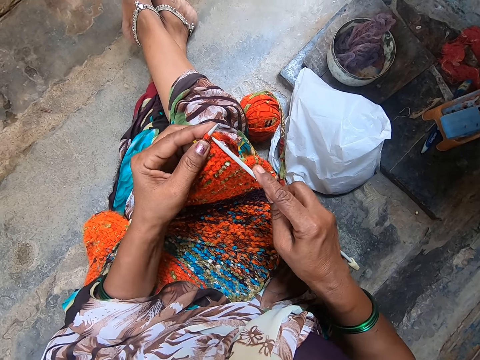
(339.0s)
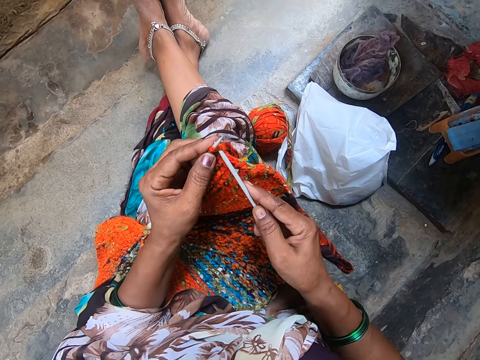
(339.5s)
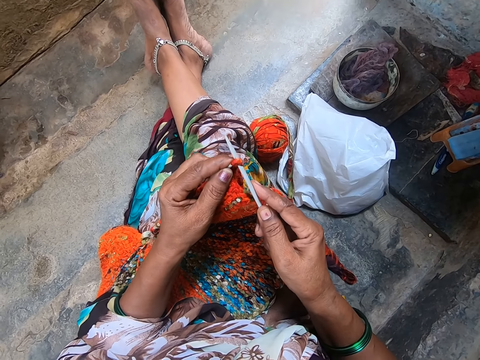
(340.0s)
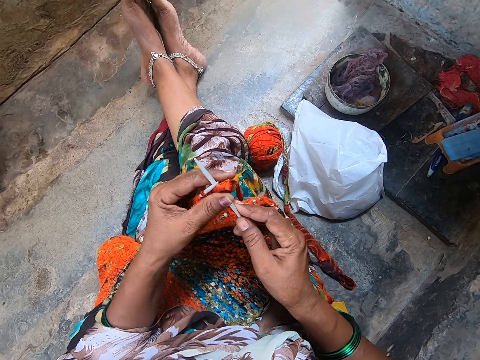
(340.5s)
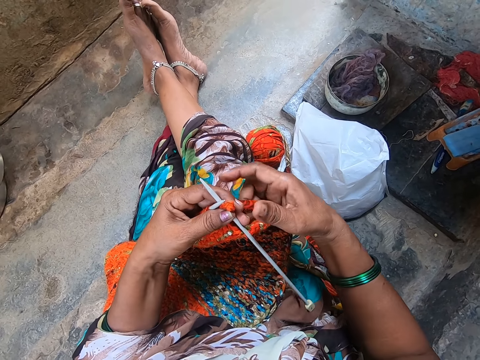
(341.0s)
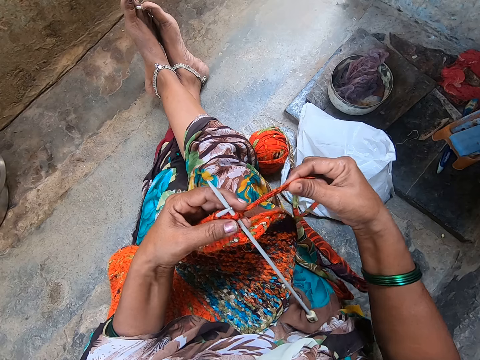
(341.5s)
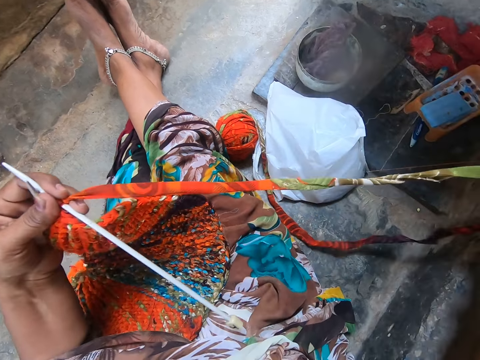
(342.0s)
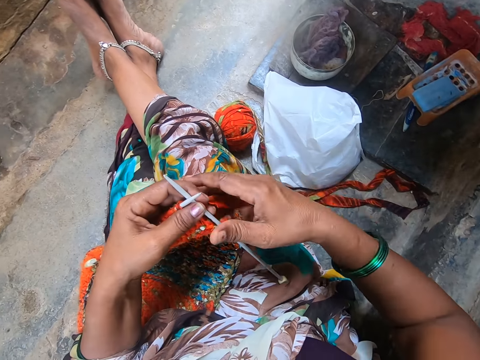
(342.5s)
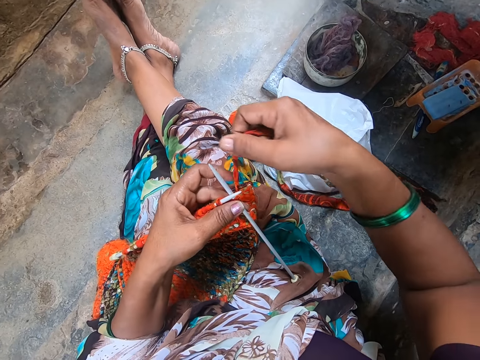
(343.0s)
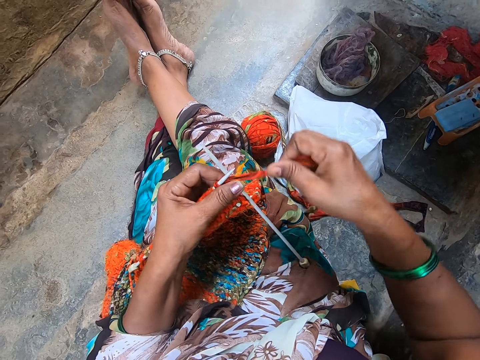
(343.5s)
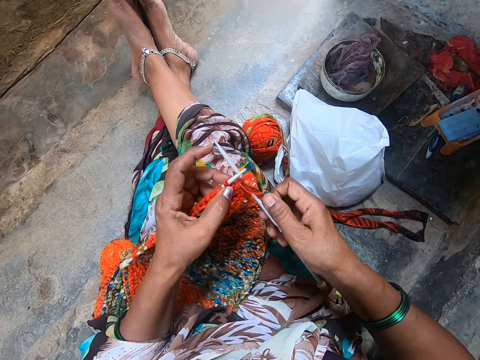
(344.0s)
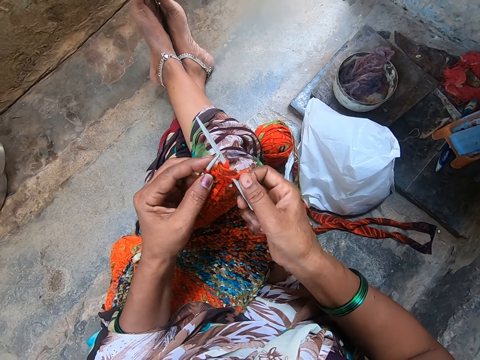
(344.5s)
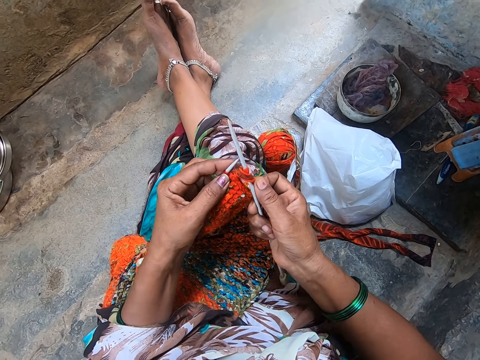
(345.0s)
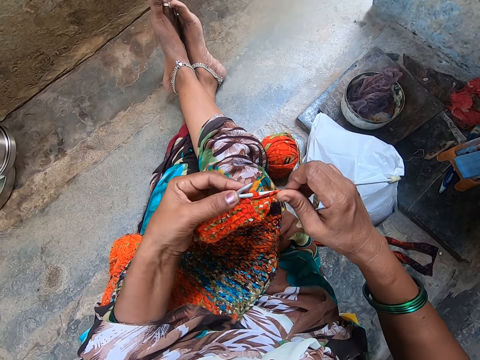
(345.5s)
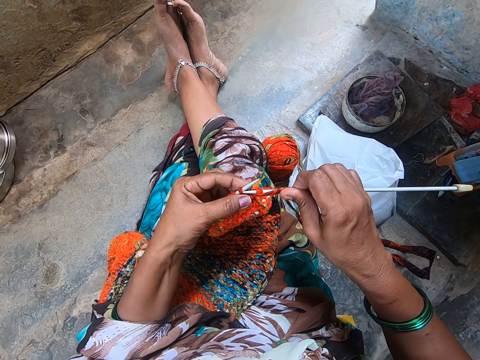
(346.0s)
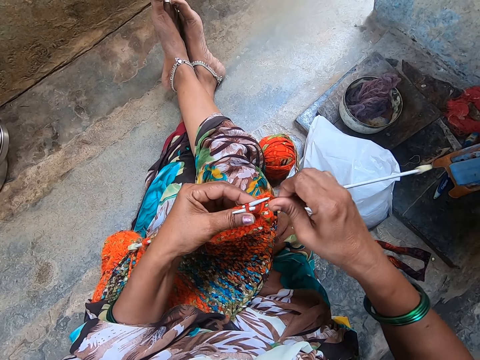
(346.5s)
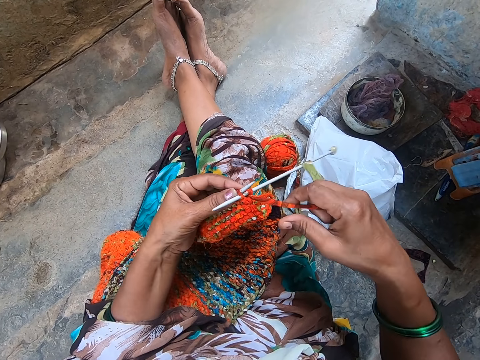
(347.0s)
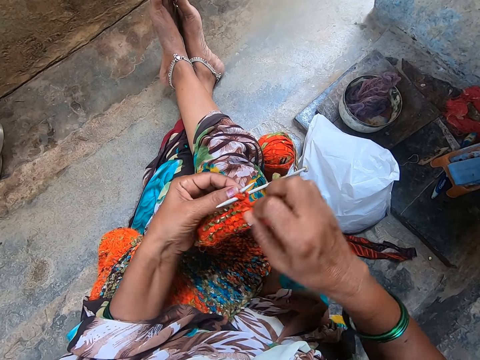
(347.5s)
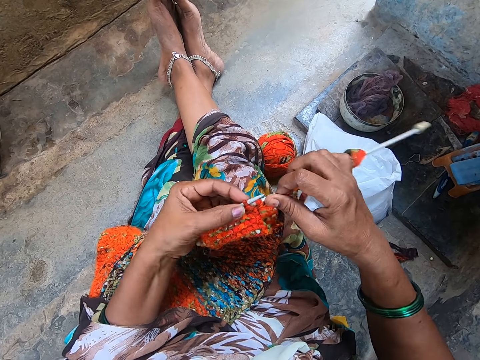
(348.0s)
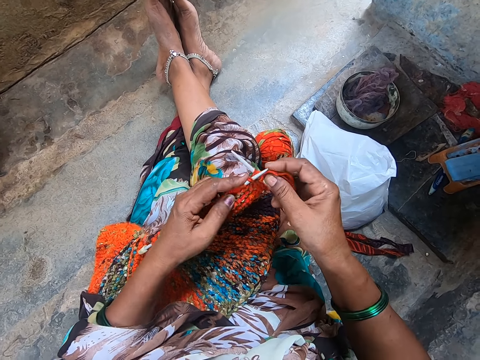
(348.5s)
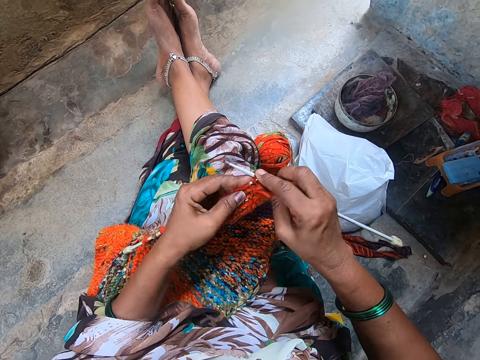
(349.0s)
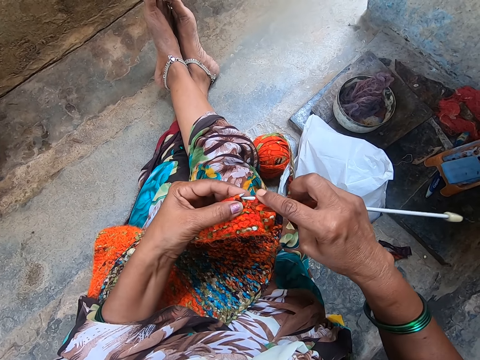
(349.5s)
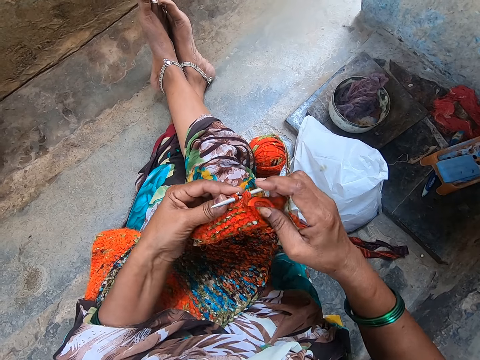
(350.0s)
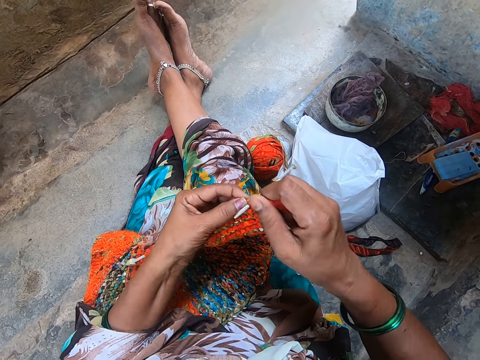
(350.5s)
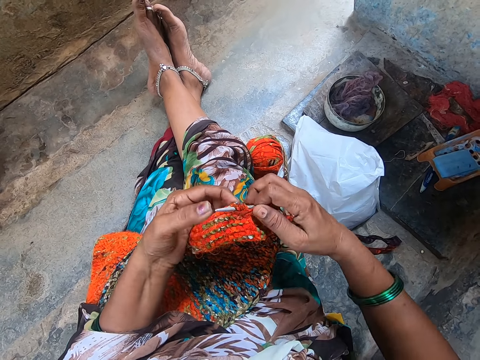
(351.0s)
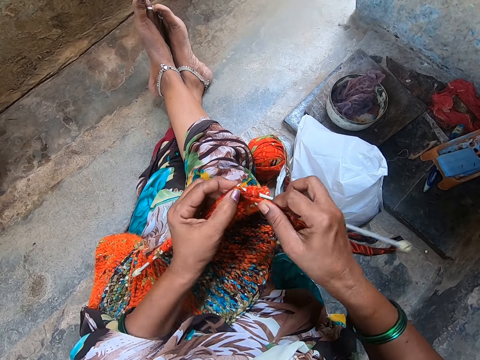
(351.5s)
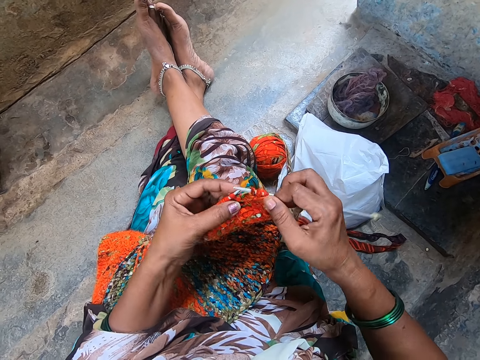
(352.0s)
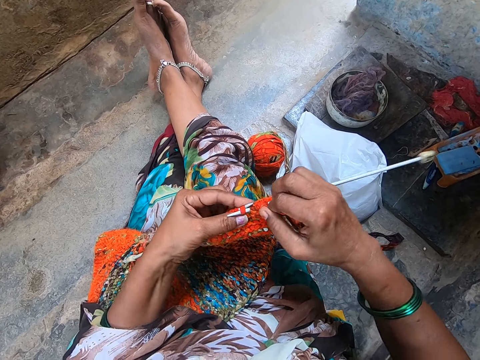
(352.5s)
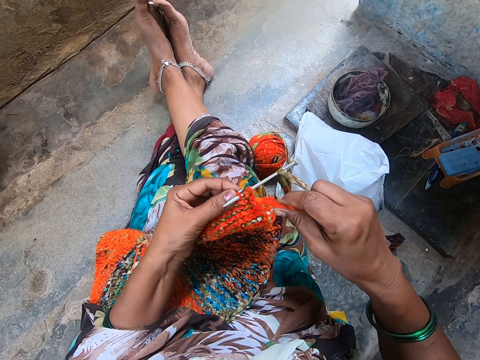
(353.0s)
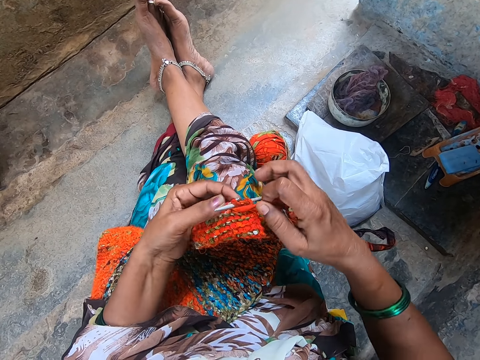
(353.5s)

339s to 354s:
The camera wearer knits a crochet using a crochet hook. She puts the knitting needle into the knit fabric. She moves a yarn from the knit fabric with her right hand. She knits the fabric with yarn and the knitting needles.

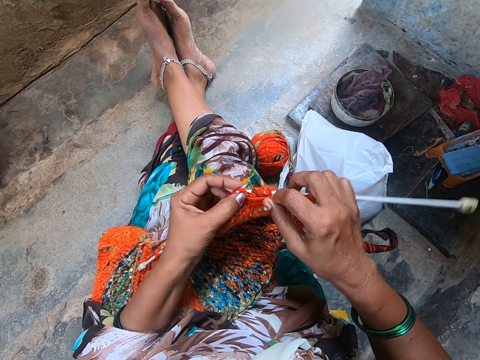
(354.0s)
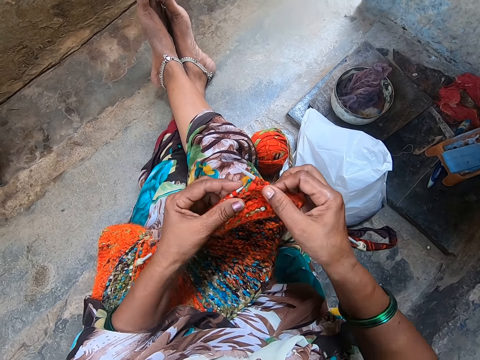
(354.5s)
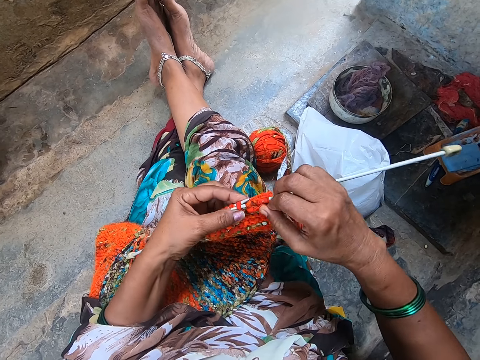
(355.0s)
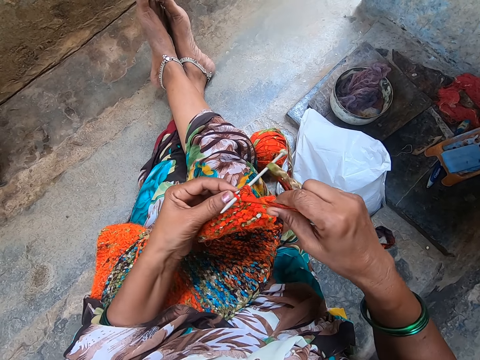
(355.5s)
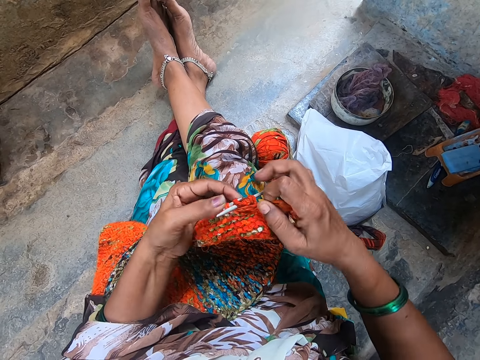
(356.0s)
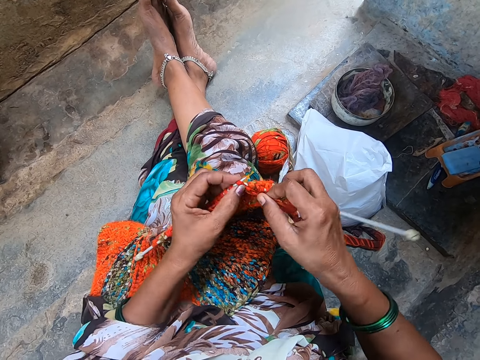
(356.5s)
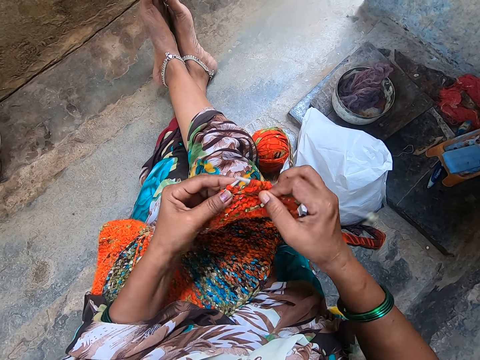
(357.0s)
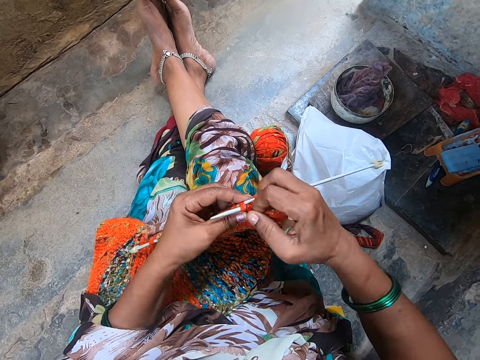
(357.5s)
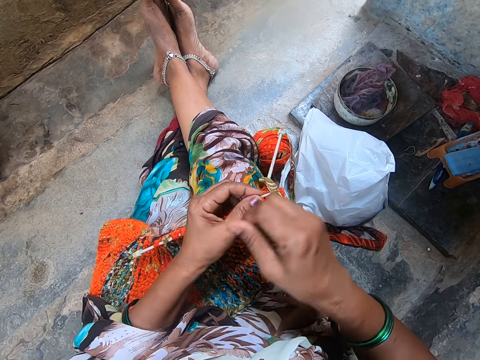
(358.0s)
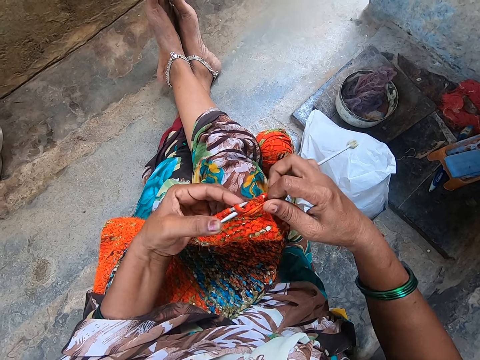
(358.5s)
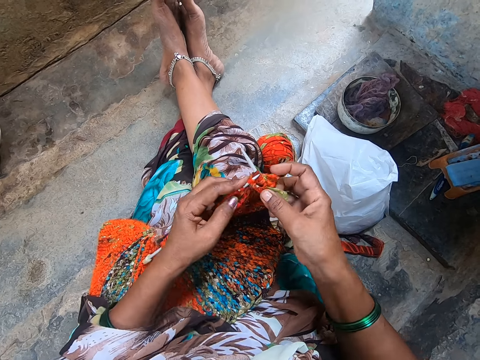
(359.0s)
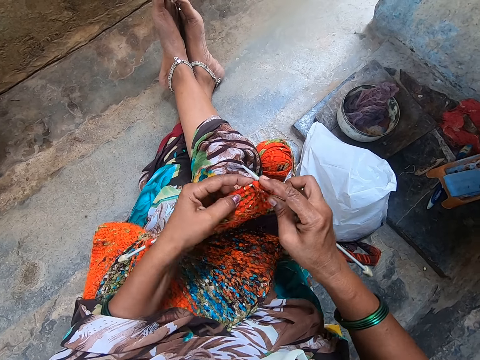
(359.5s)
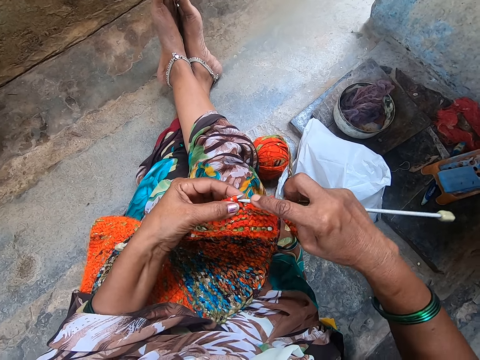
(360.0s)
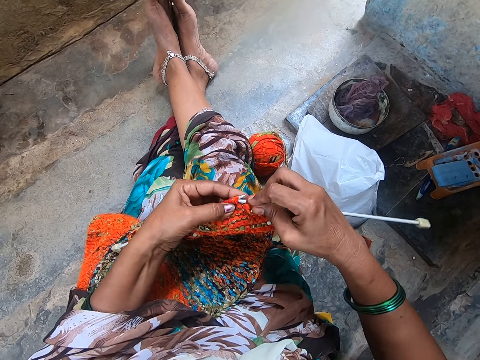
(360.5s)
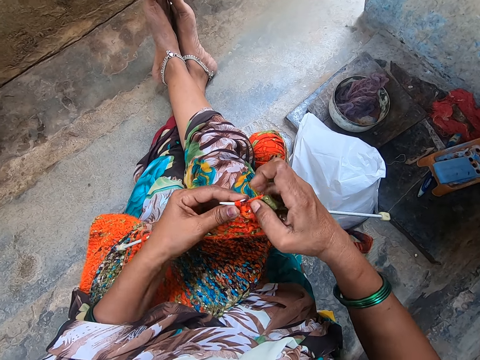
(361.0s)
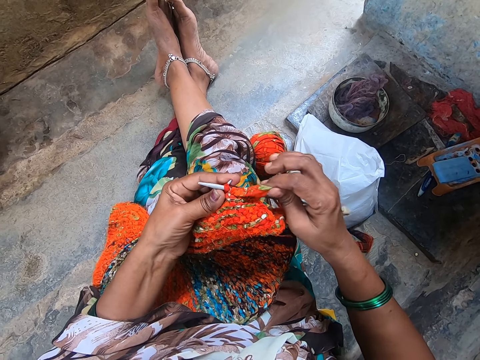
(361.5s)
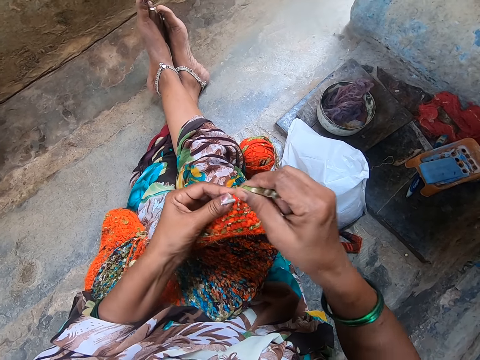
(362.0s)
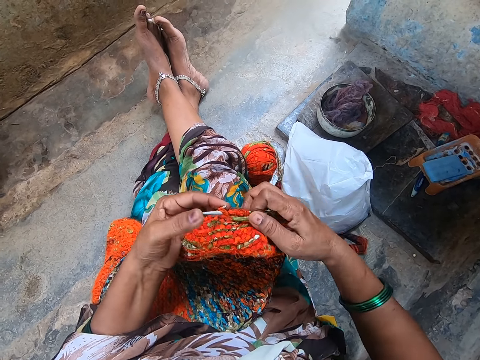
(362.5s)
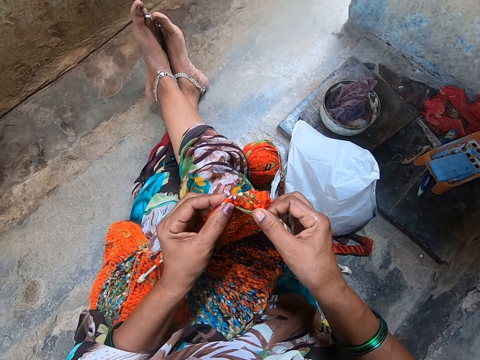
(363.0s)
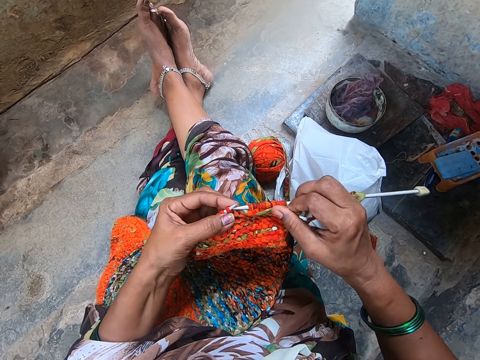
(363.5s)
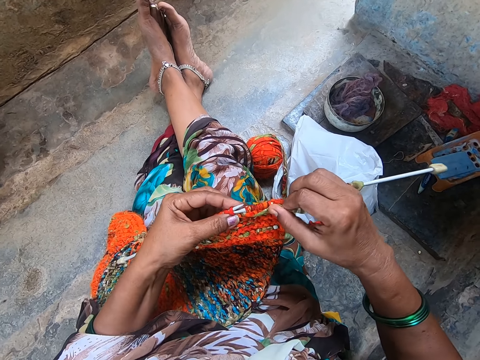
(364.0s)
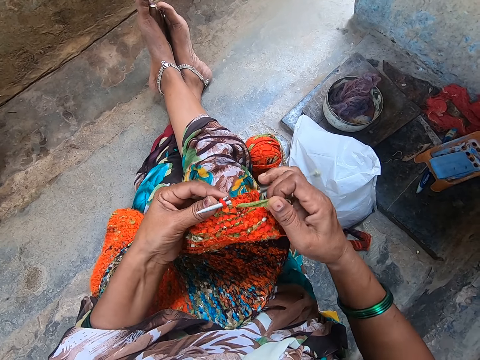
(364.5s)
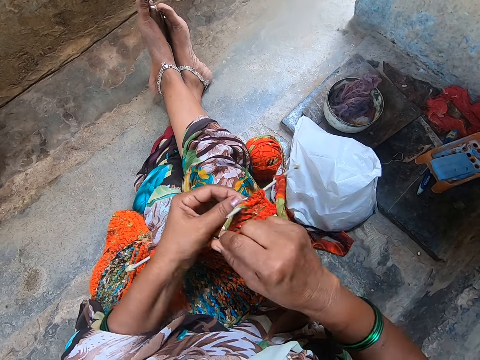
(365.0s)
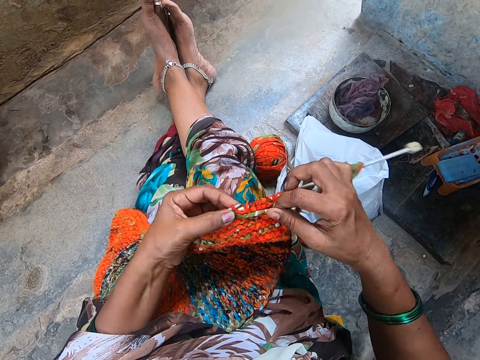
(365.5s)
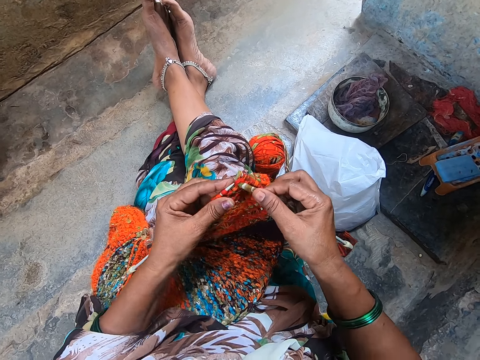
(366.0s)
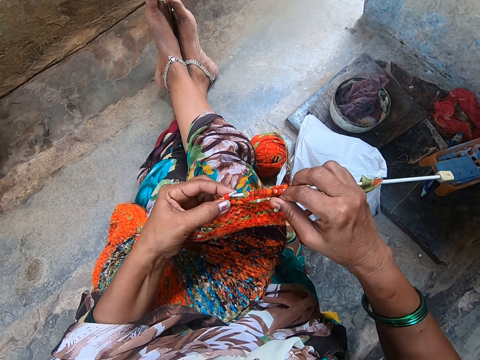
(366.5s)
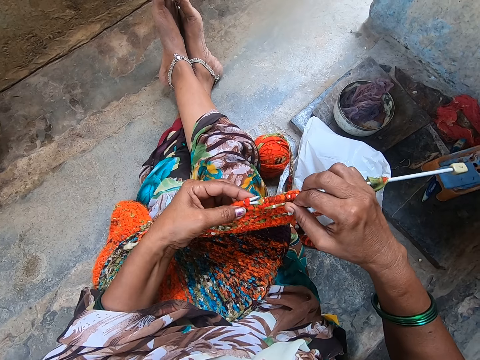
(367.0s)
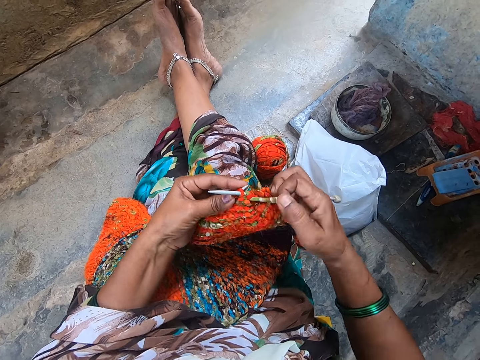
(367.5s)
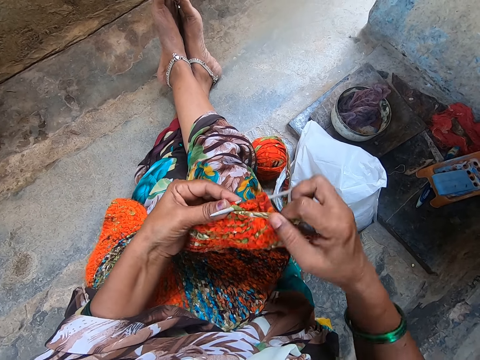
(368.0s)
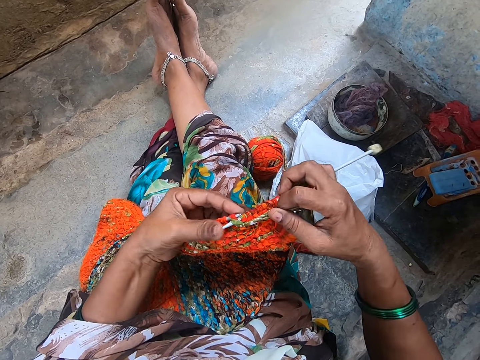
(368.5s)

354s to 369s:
The camera wearer interacts with a man. They knit the fabric with yarn and the knitting needles.
